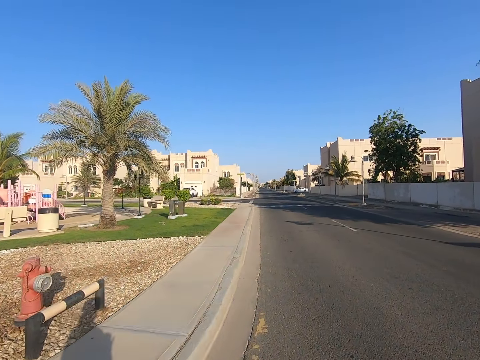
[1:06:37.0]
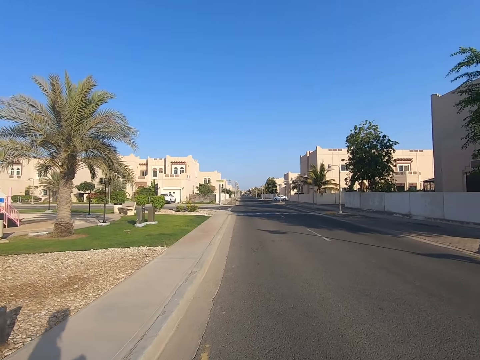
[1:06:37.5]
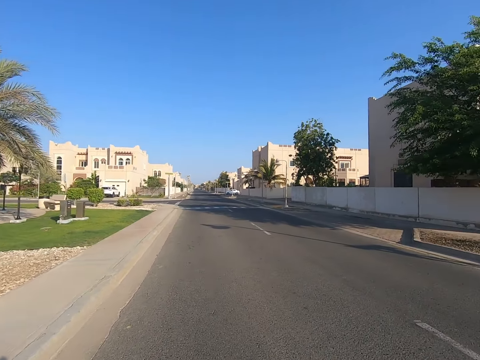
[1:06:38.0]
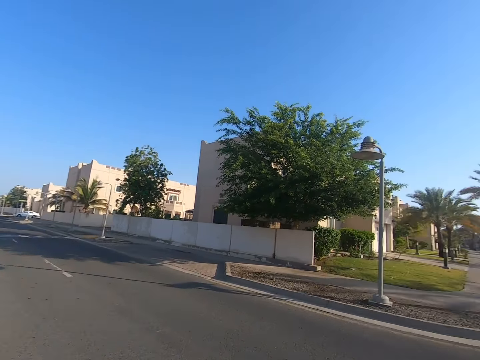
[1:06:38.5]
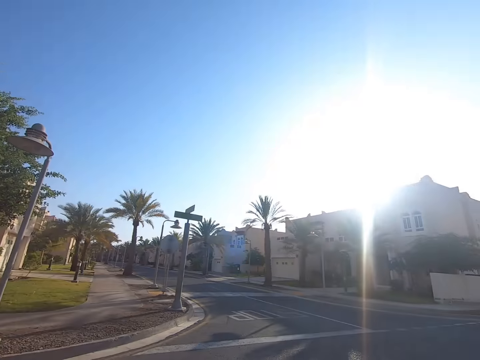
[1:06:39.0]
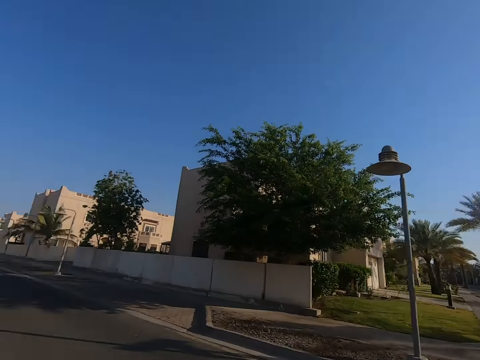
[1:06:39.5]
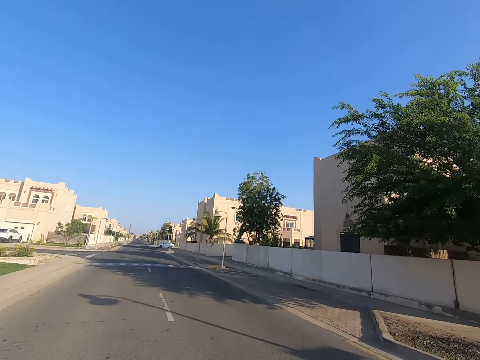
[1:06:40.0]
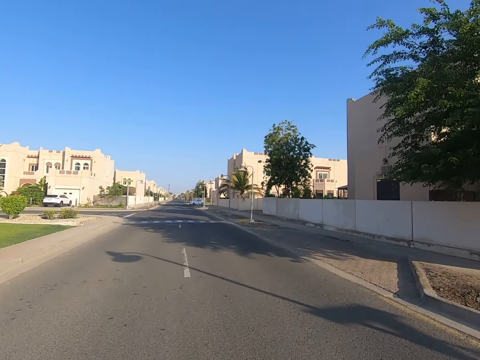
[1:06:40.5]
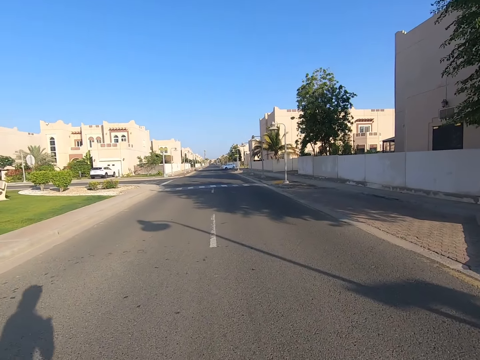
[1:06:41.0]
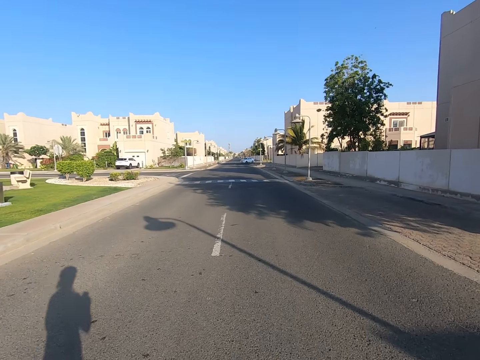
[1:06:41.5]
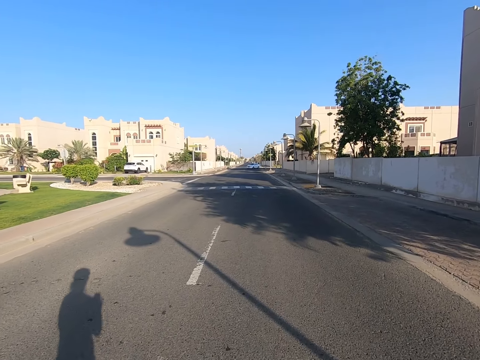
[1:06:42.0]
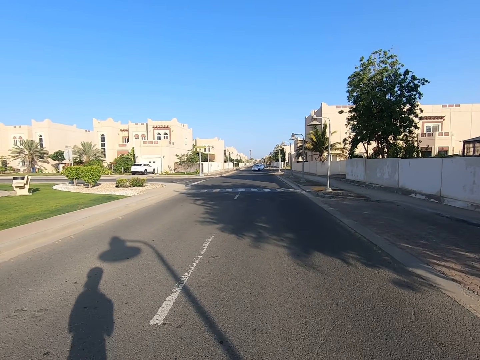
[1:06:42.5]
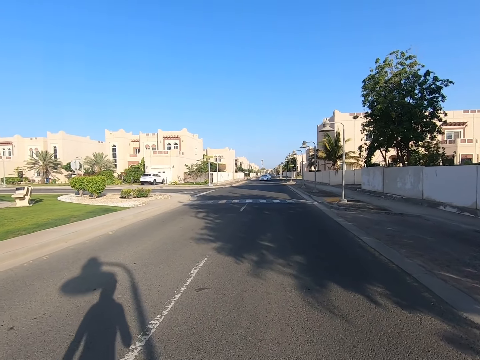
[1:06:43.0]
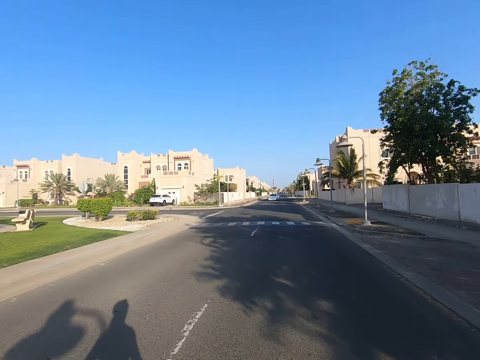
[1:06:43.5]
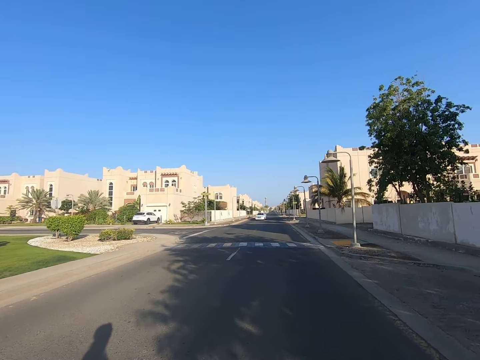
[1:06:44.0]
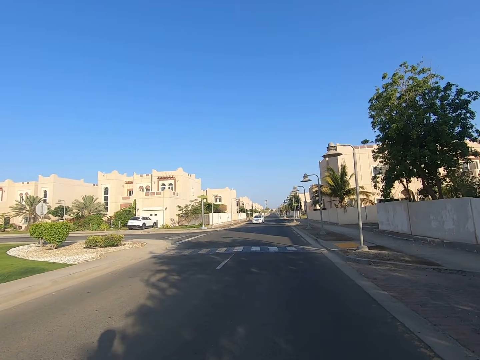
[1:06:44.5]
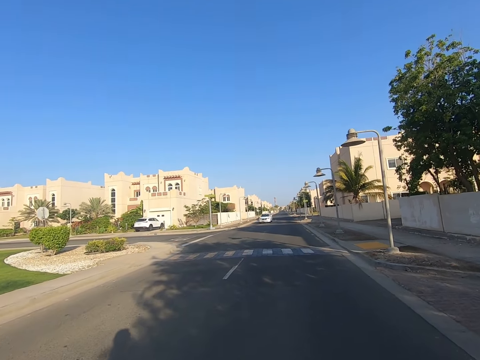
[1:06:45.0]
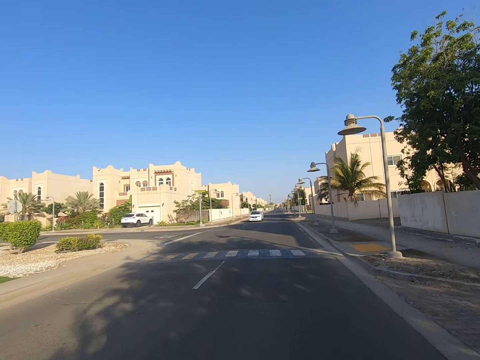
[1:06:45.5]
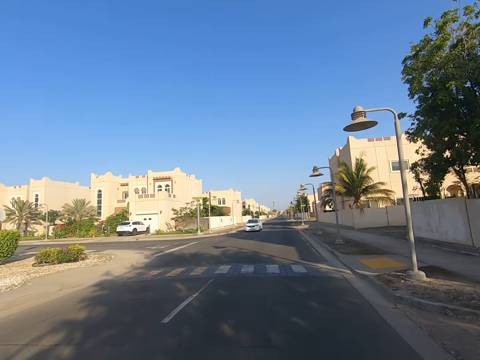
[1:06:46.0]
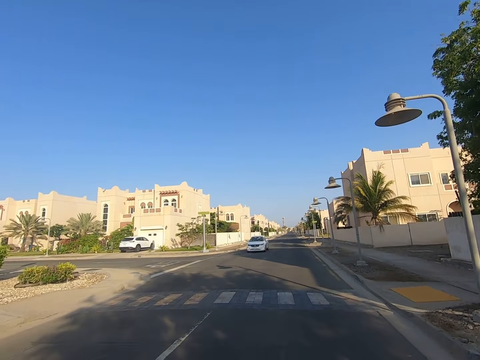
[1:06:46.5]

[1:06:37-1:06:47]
The camera wearer looks on the sides of the road. He rides the bike while using his phone.

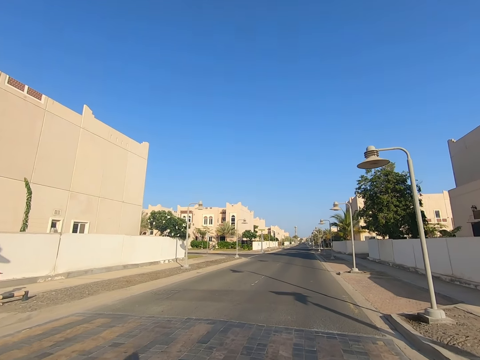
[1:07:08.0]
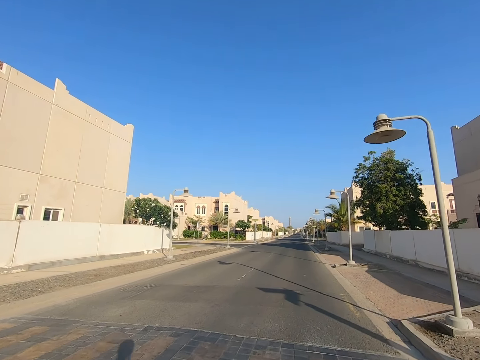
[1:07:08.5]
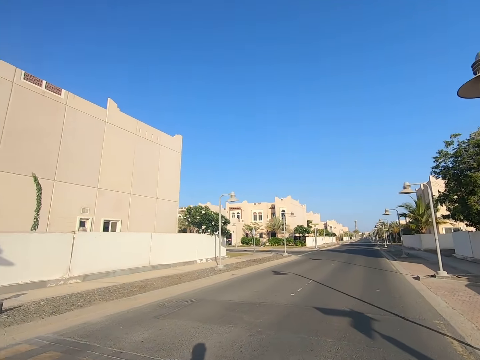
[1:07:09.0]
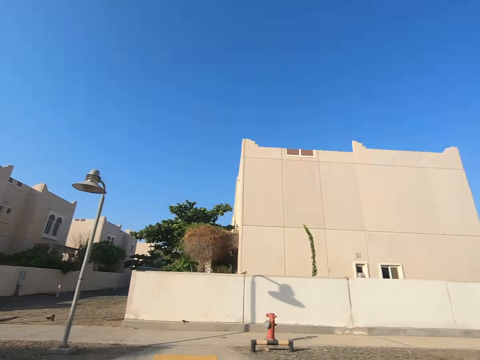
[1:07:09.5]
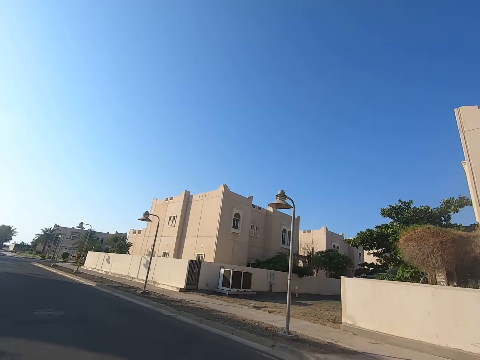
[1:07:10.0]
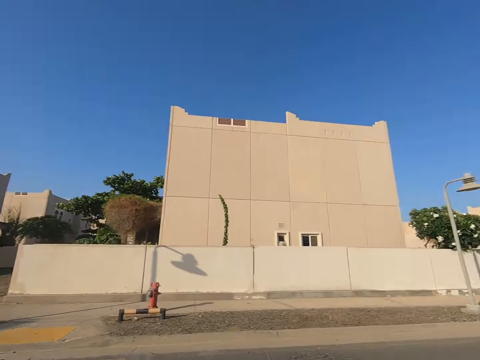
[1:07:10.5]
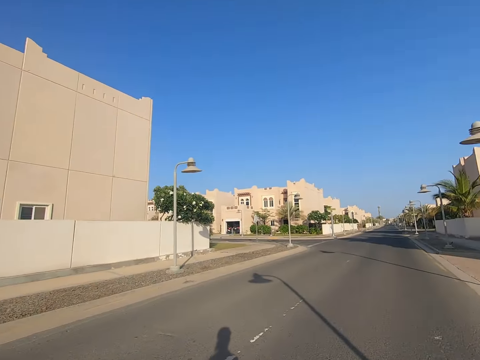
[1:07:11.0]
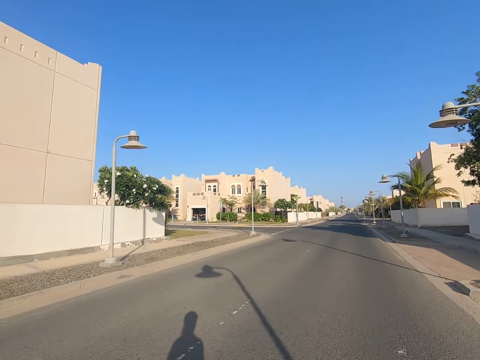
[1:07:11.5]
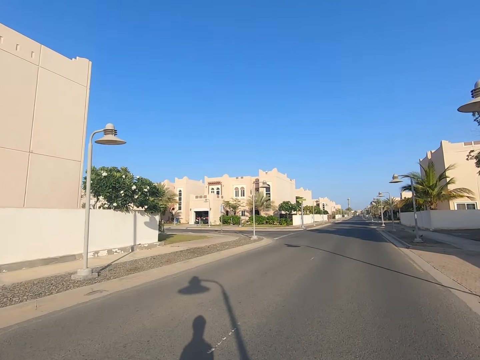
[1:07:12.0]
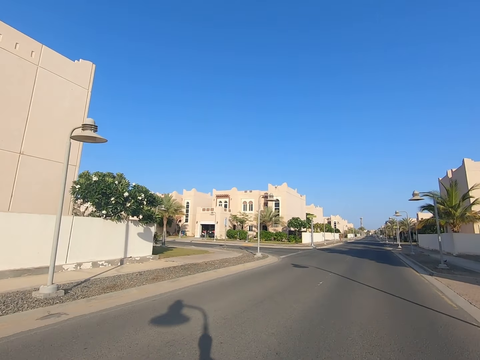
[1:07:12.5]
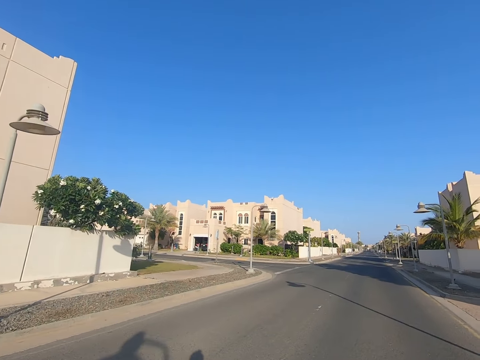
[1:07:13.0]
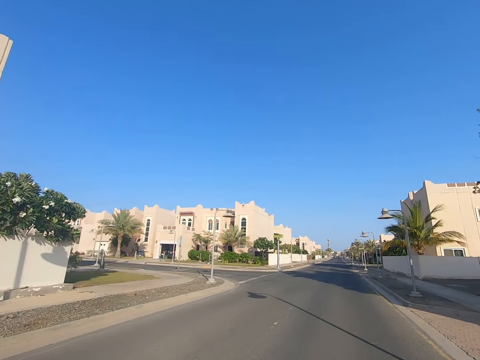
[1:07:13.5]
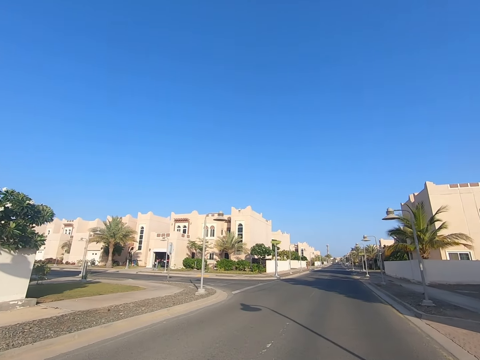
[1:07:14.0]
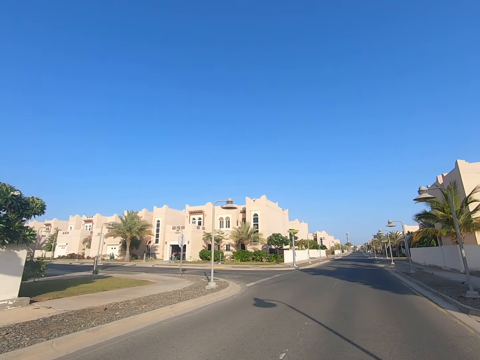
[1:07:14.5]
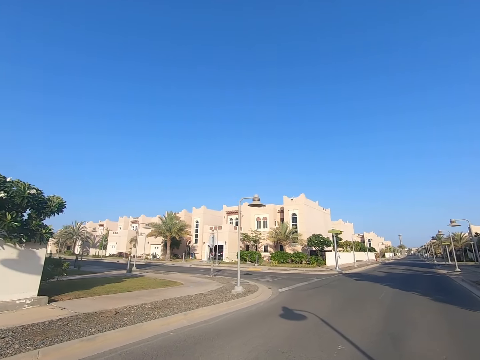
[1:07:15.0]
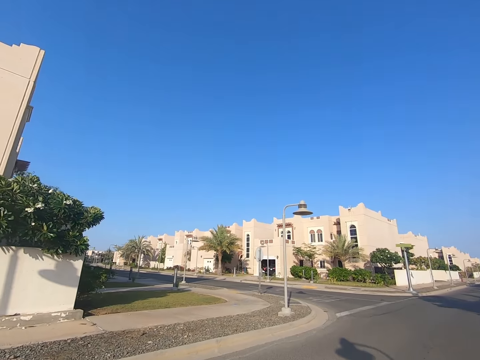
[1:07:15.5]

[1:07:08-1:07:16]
The camera wearer looks behind.

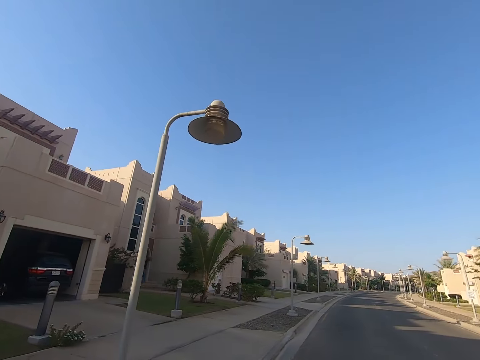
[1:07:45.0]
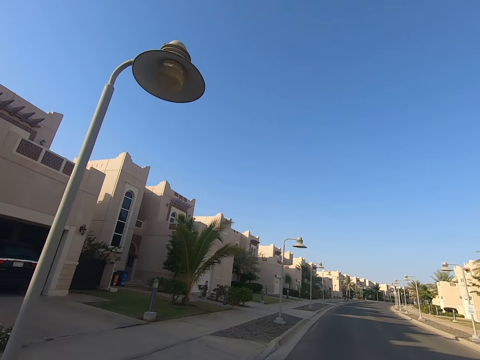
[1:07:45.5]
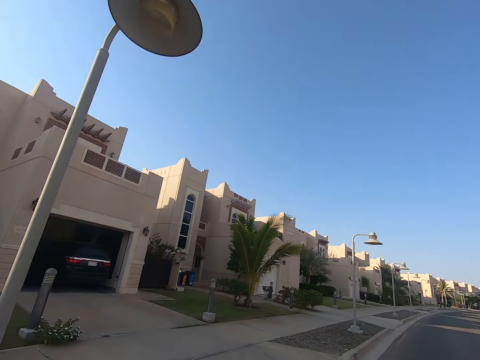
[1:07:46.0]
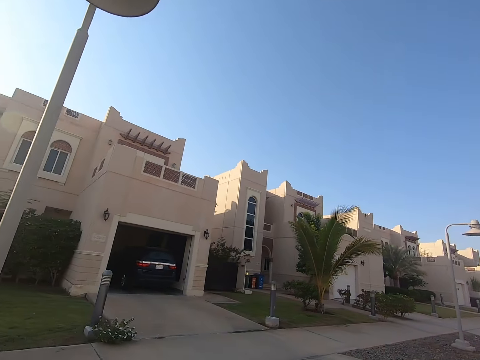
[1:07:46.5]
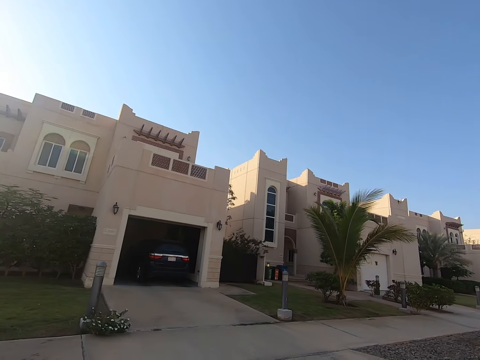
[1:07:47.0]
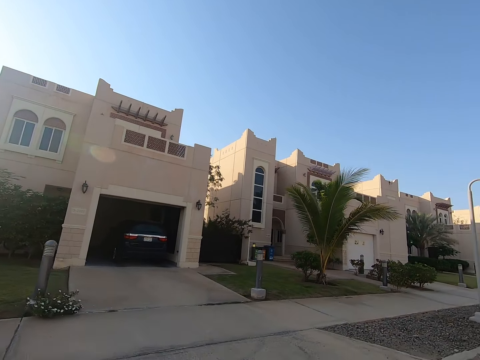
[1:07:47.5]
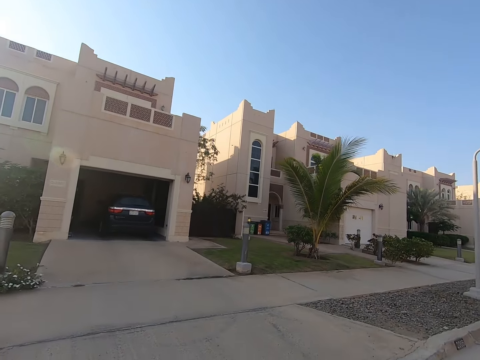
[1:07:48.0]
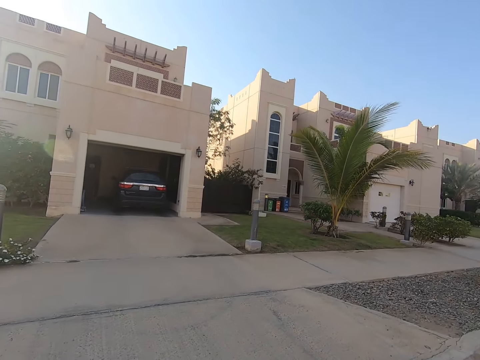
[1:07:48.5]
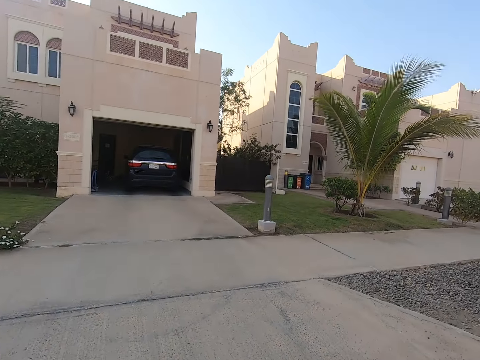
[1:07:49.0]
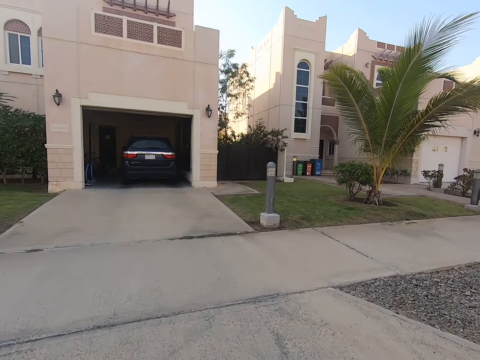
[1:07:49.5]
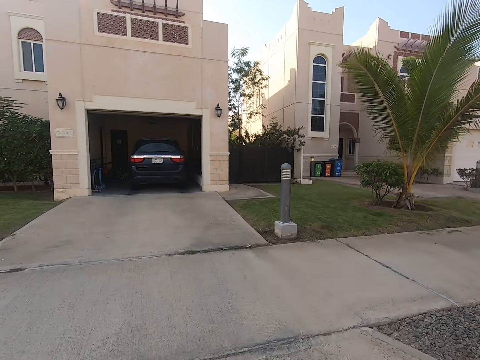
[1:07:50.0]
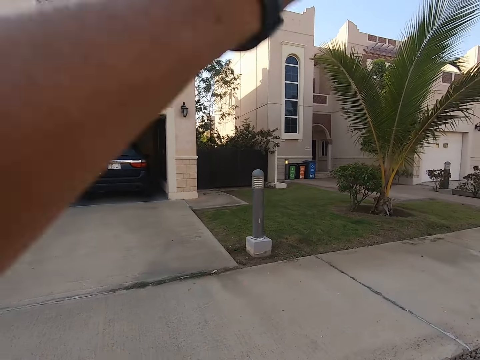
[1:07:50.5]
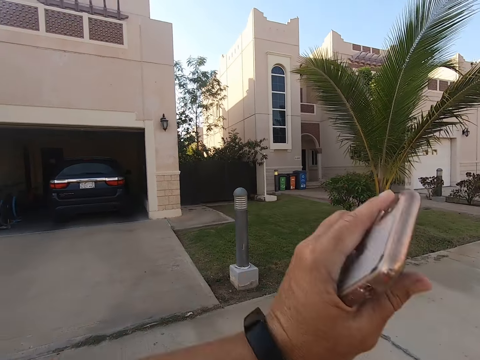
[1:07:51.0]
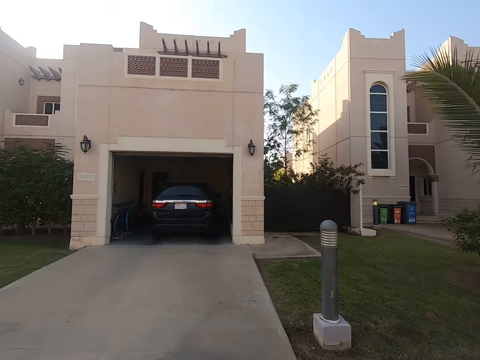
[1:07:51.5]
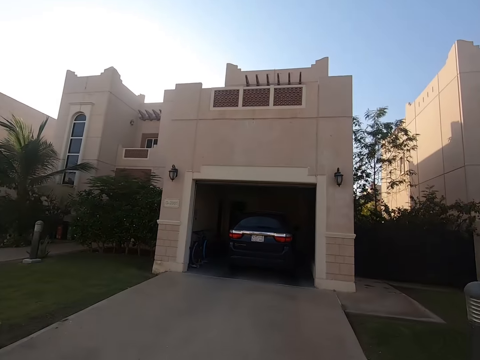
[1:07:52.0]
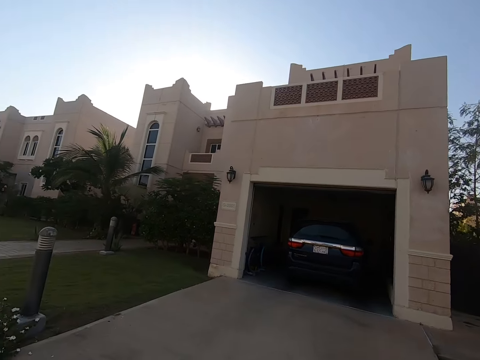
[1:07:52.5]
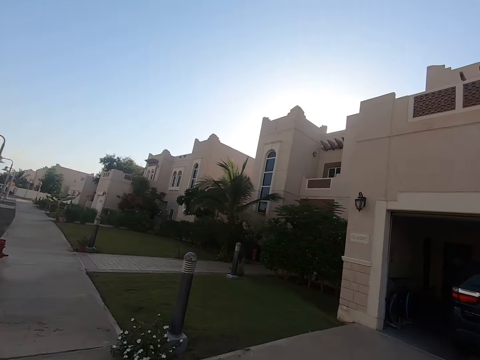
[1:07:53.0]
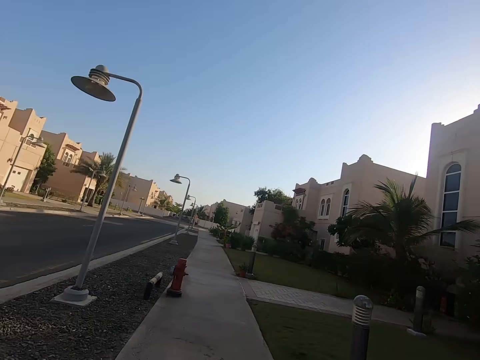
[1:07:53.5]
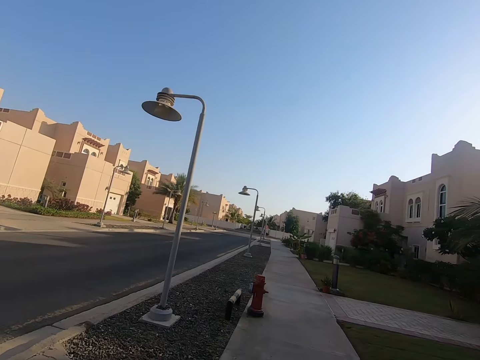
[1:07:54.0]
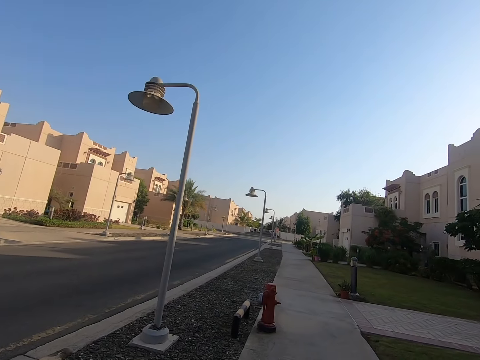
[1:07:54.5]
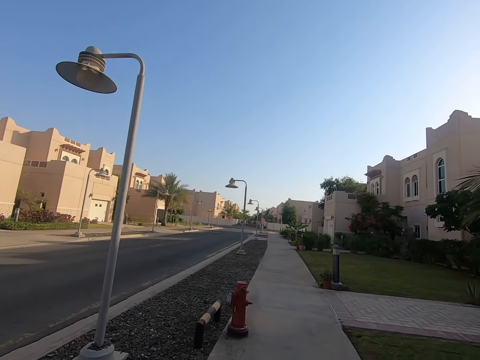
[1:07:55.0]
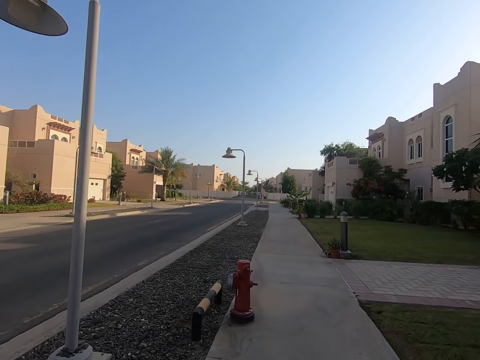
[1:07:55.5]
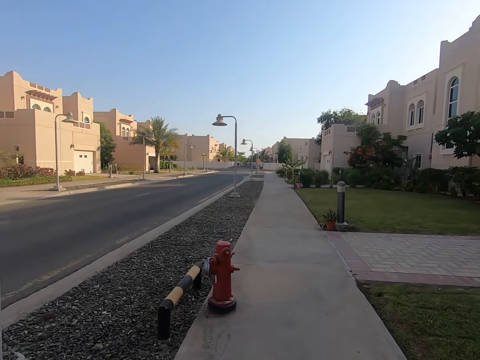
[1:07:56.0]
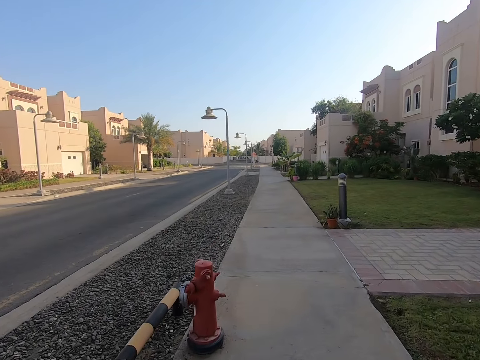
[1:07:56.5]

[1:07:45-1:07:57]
The camera wearer skates on the pathway. He moves his hand. He raises the hand. He skates on the sidewalk with the roller skate.
